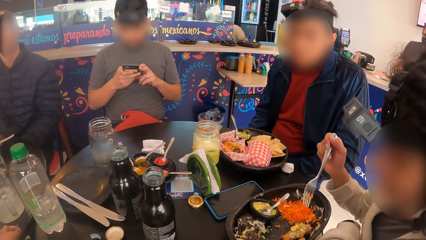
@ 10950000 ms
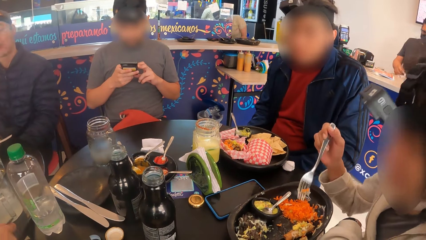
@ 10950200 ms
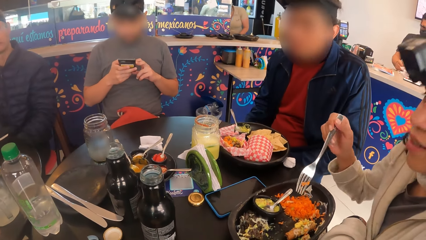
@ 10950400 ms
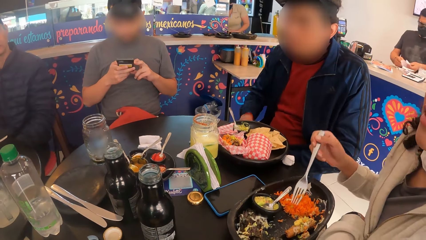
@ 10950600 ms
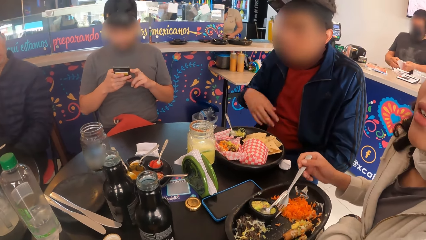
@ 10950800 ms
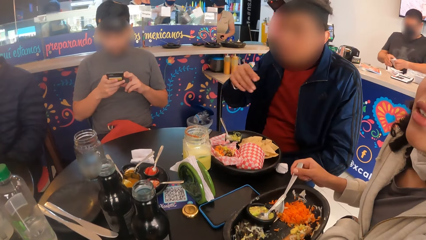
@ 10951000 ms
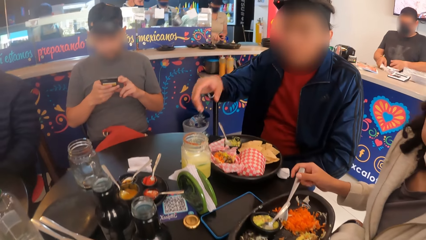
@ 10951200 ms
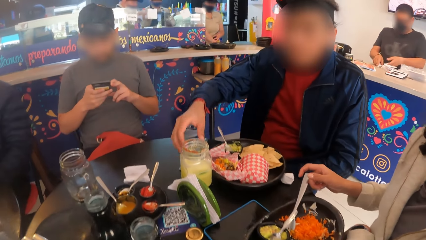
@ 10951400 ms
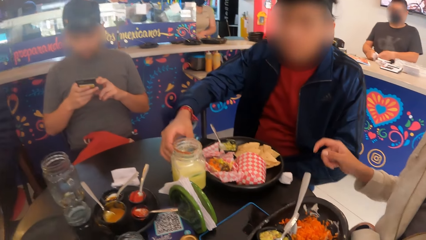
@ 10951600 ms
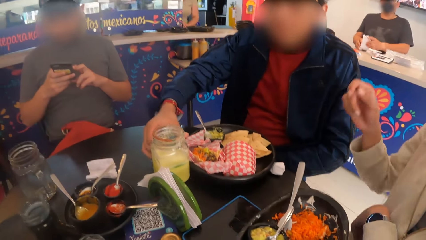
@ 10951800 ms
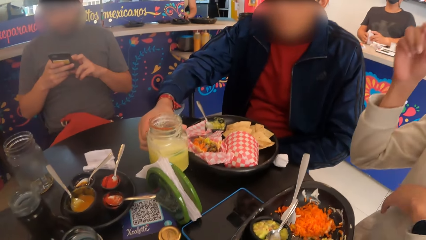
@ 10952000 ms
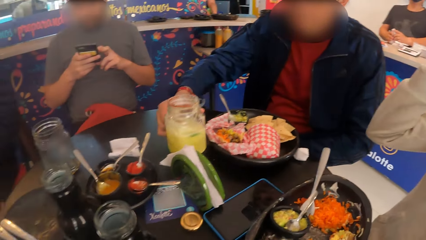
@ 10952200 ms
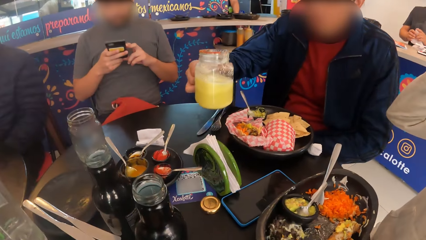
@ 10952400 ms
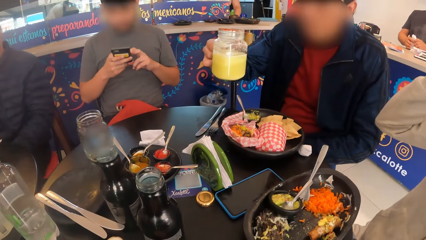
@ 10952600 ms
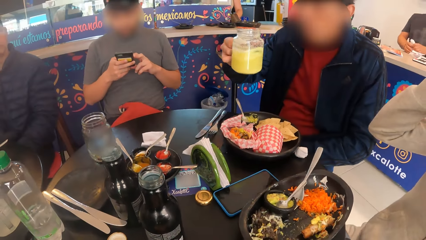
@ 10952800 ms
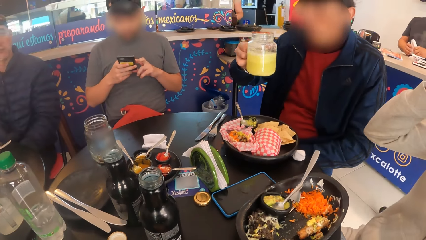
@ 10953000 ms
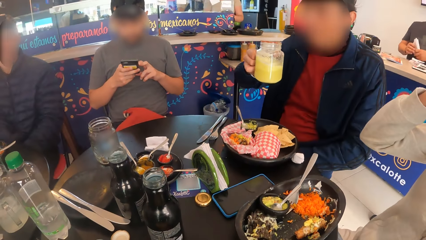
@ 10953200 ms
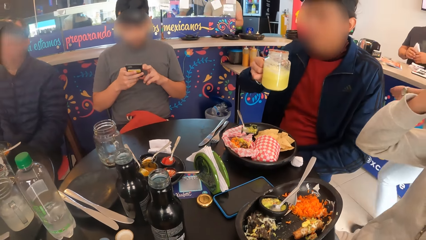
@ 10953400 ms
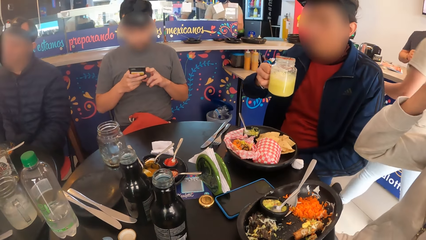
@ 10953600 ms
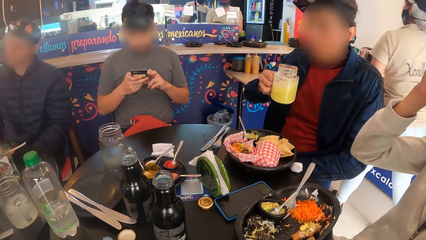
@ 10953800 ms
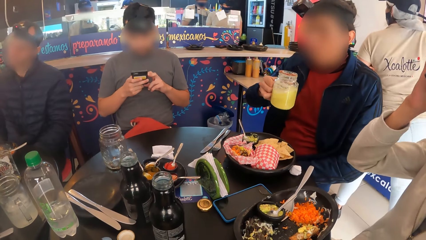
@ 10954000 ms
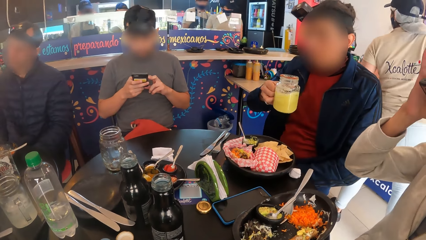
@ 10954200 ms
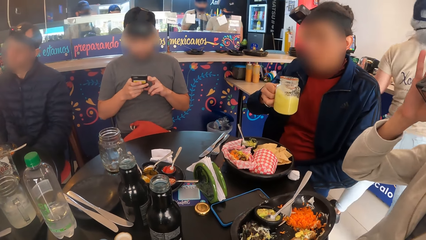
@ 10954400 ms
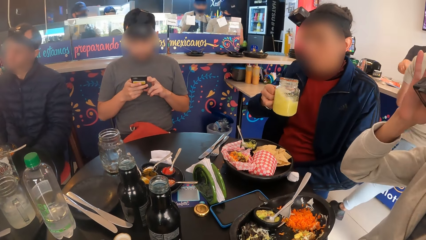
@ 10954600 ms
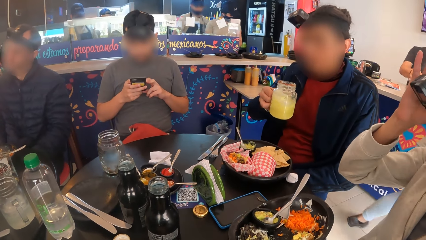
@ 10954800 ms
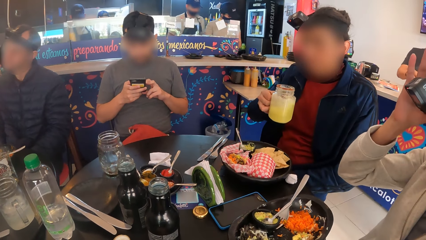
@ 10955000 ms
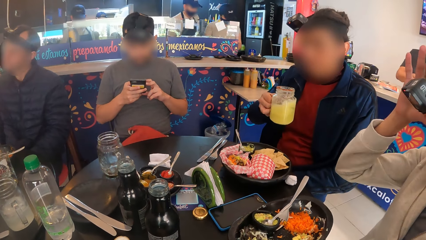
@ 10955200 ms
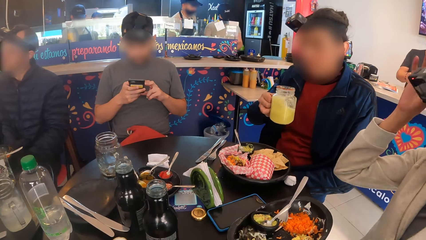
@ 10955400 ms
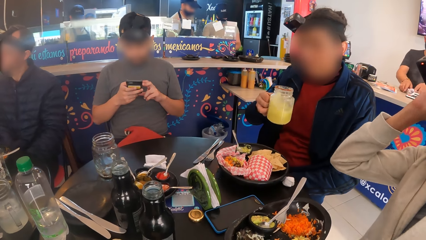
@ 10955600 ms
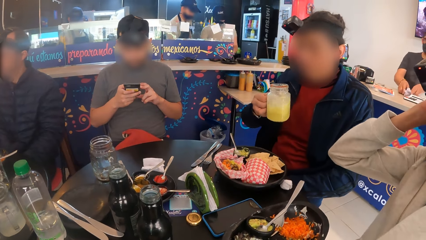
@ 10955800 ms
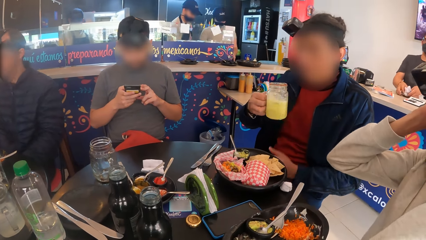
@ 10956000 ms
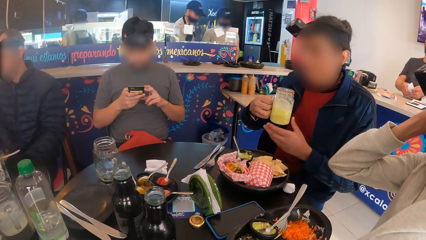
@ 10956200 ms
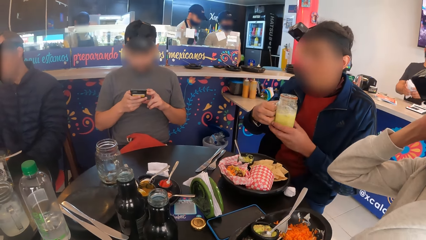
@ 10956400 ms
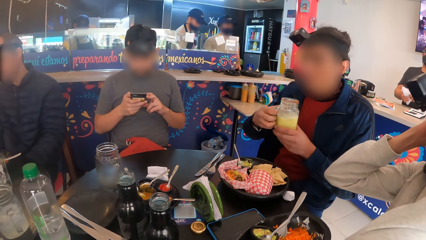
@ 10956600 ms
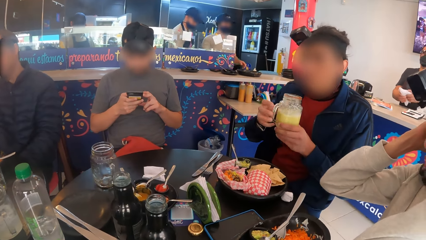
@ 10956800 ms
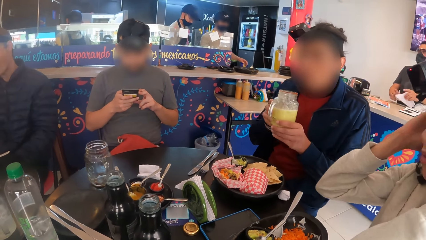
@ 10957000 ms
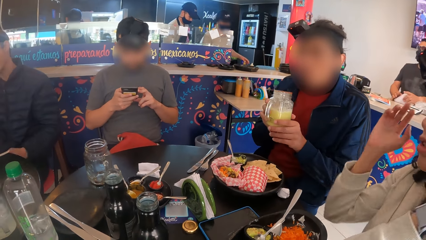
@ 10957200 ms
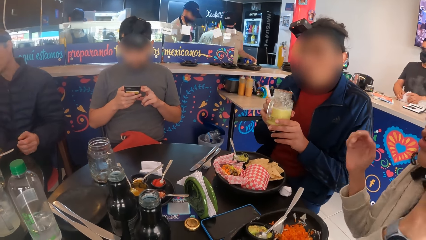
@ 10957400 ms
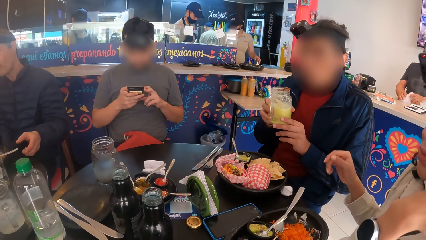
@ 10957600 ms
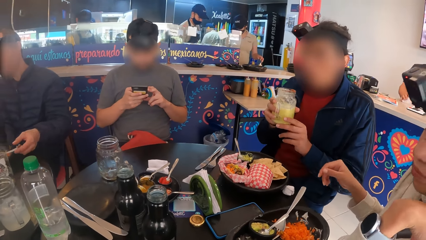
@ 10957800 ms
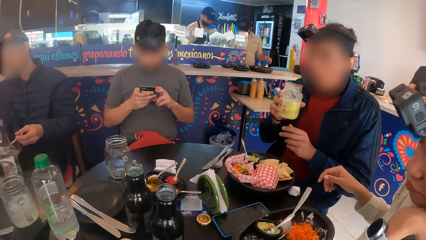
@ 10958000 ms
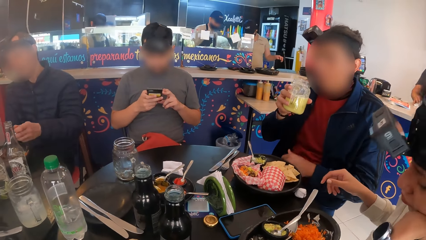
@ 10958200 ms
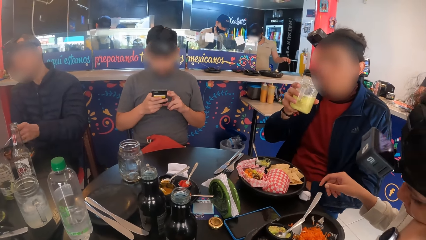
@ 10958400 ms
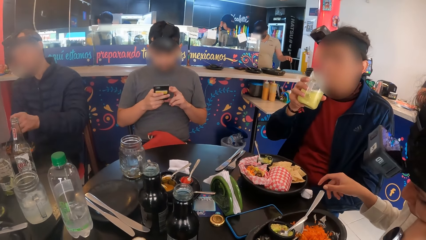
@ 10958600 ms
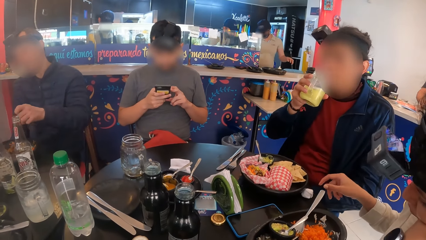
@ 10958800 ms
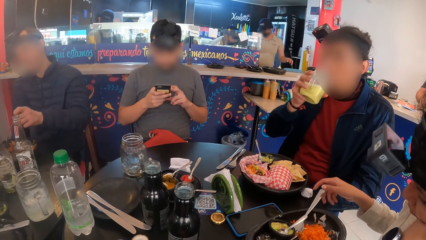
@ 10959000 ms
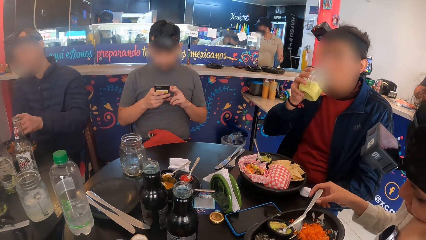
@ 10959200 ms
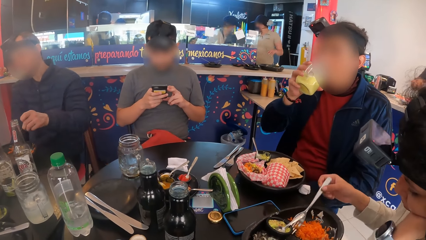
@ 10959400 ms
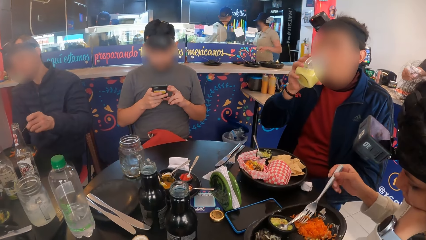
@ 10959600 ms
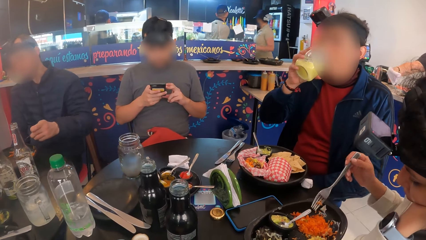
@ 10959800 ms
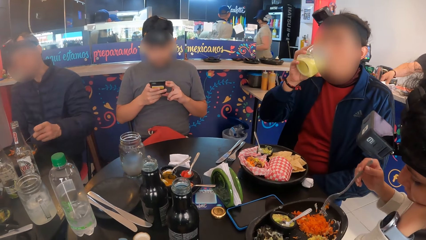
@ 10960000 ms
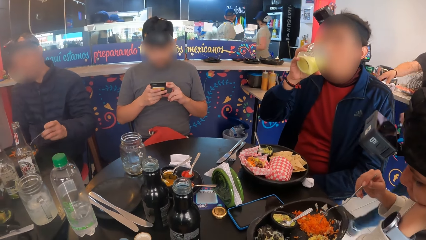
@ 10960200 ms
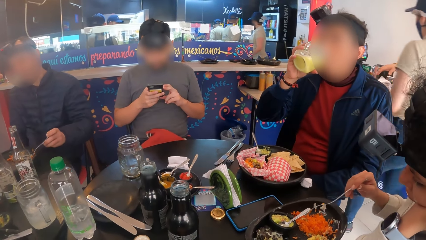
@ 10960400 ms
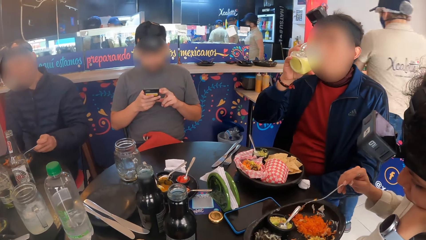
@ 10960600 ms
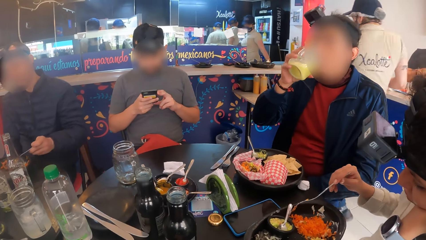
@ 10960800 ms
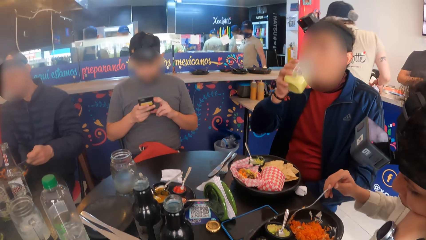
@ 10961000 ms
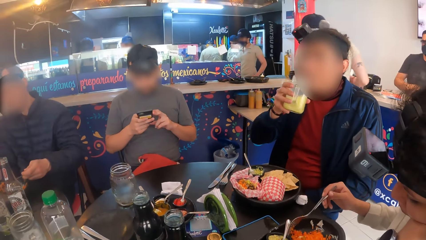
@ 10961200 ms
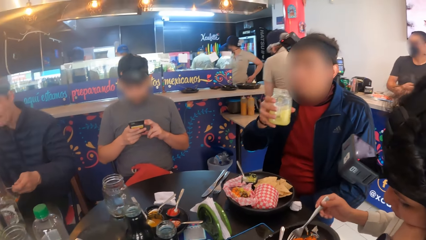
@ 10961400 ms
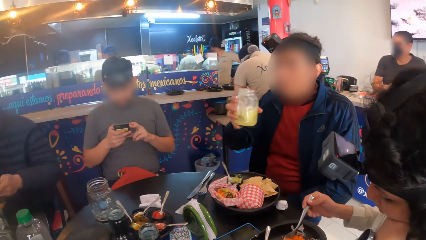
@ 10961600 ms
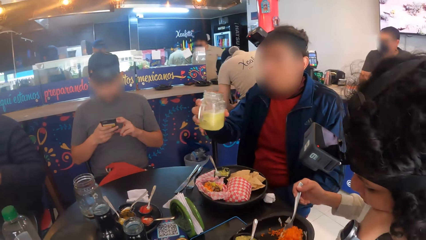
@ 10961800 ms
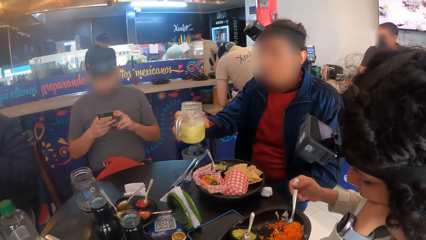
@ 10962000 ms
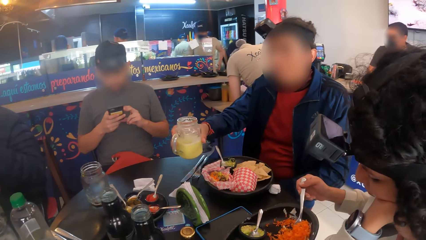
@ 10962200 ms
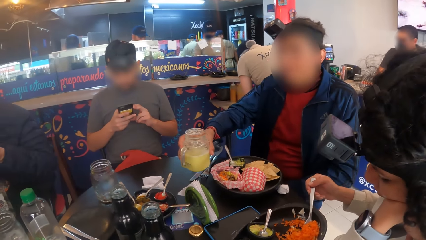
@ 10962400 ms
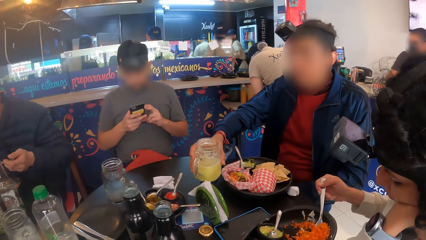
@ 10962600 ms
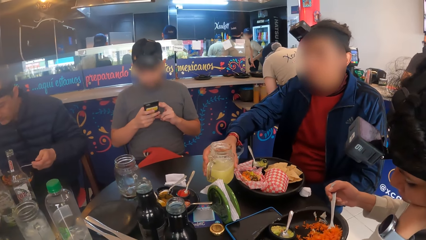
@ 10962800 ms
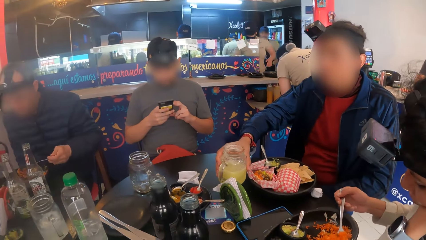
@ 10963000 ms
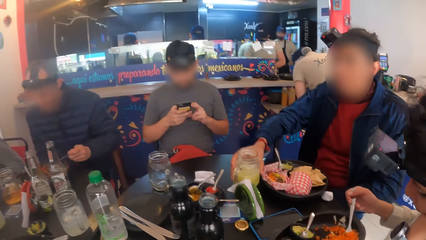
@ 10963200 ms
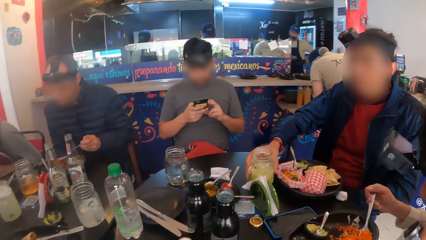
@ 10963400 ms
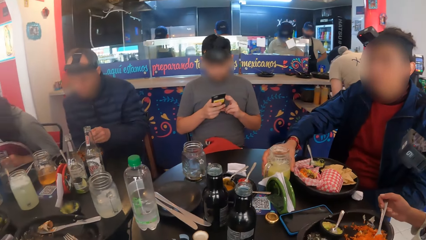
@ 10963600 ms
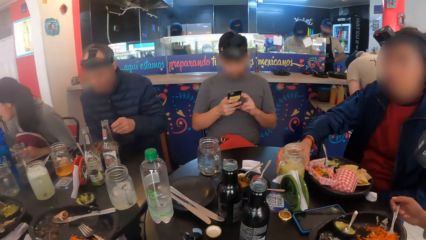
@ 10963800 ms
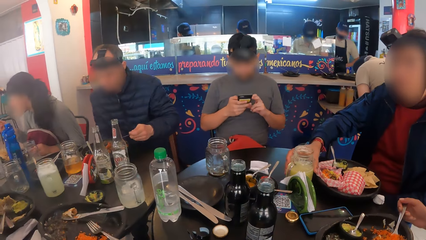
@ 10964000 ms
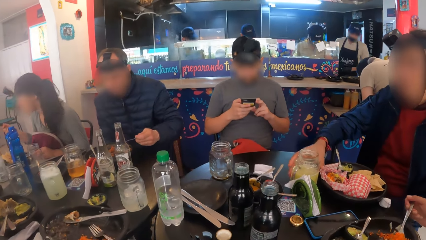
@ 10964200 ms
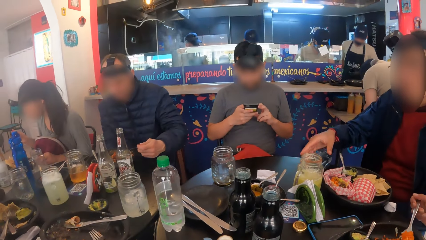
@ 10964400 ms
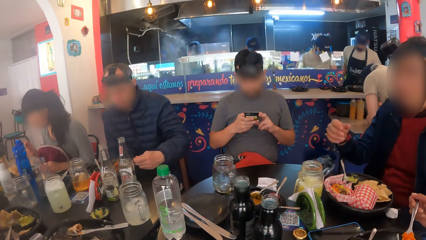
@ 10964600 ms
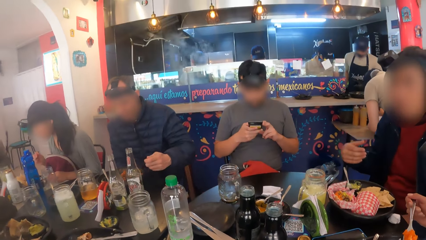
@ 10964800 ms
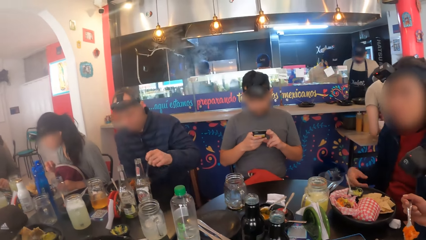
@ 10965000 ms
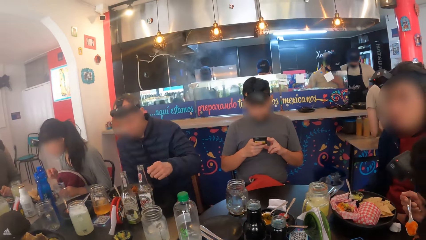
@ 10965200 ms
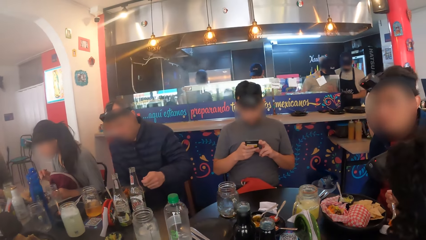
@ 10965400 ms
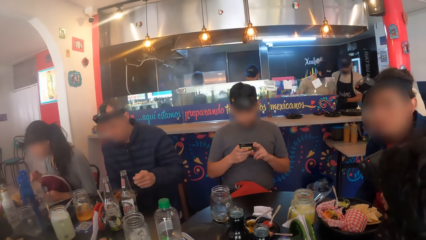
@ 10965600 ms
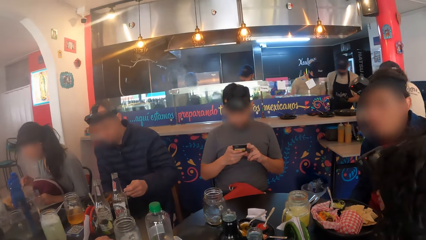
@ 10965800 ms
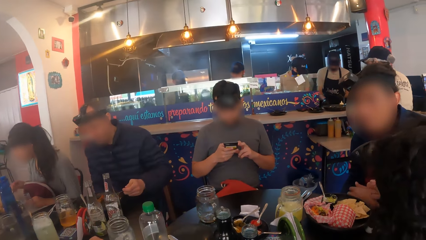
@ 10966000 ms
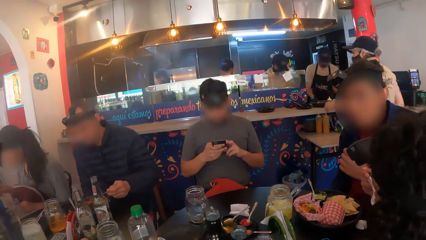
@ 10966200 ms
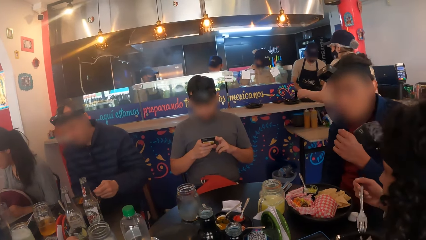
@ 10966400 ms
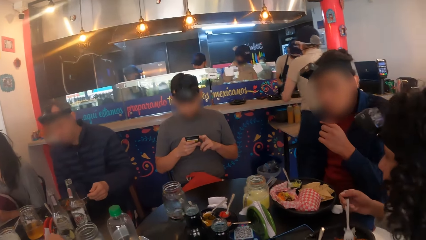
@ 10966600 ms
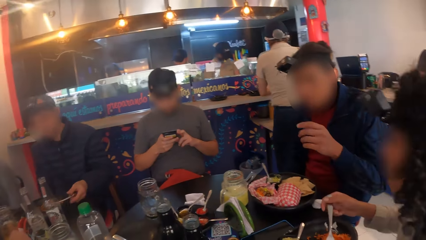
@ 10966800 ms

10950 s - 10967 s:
A man carries a cup of juice or mug from the table with his right hand. The man shakes the cup of juice with his right hand. Another man carries the fork with his left hand. The first man drinks from the cup of juice with his right hand. A woman carries the fork with her left hand. The first man puts the mug on the table.
